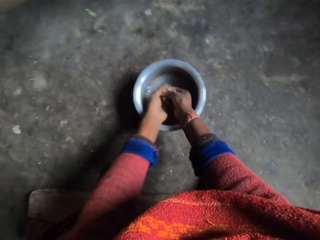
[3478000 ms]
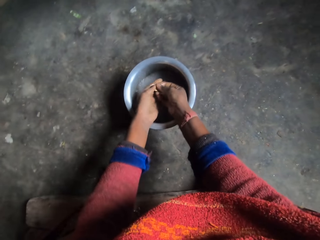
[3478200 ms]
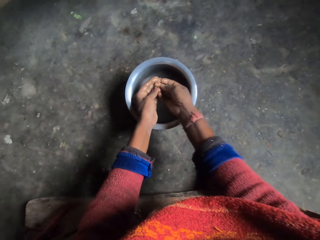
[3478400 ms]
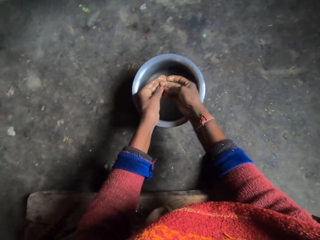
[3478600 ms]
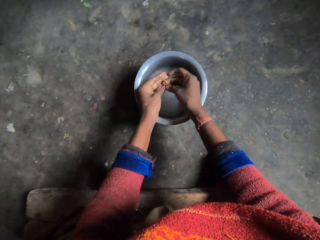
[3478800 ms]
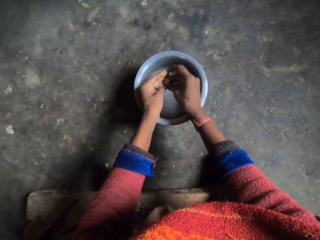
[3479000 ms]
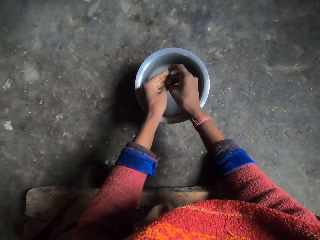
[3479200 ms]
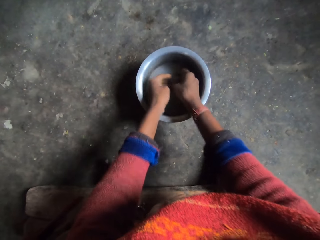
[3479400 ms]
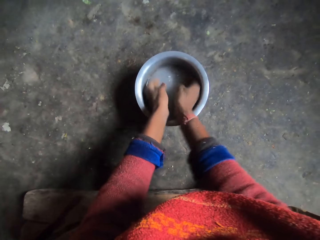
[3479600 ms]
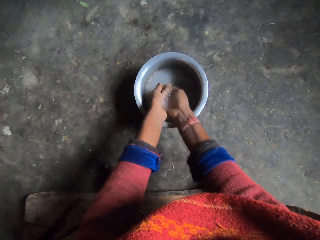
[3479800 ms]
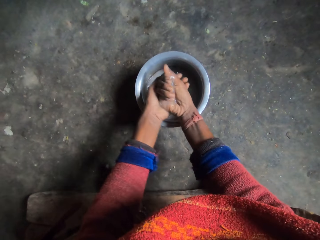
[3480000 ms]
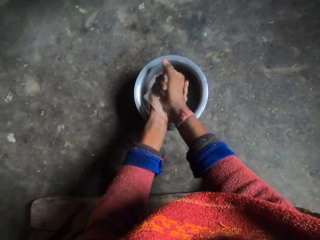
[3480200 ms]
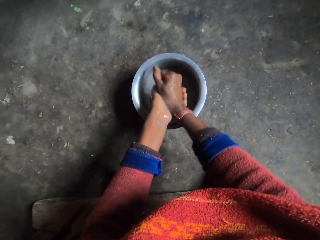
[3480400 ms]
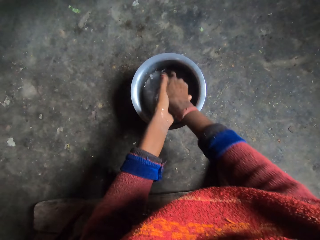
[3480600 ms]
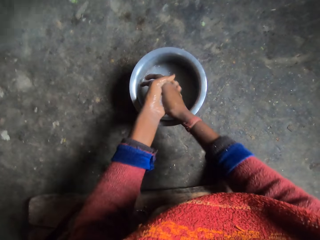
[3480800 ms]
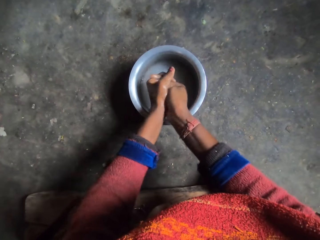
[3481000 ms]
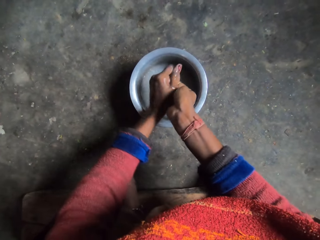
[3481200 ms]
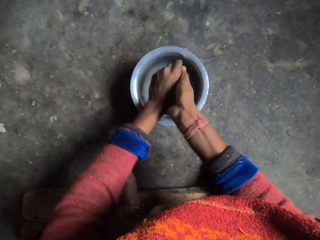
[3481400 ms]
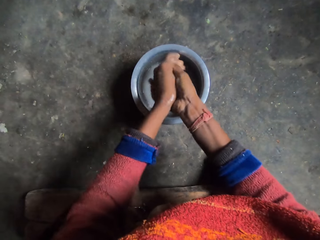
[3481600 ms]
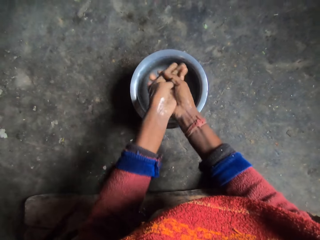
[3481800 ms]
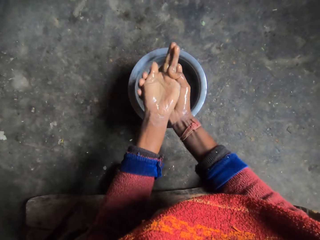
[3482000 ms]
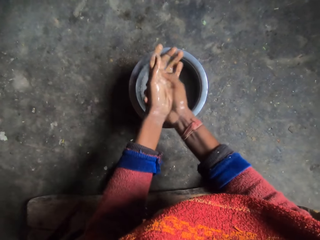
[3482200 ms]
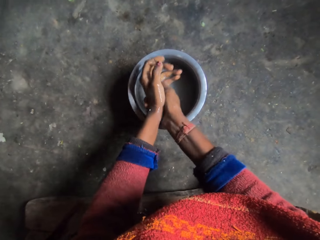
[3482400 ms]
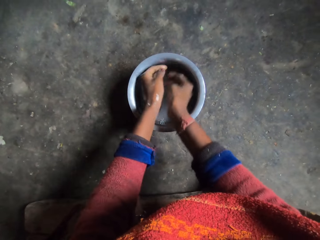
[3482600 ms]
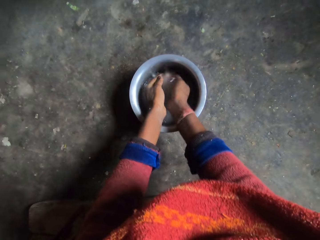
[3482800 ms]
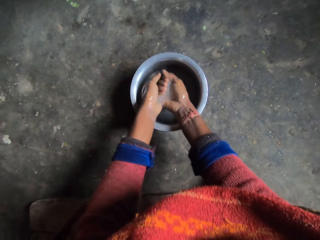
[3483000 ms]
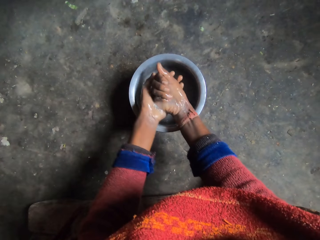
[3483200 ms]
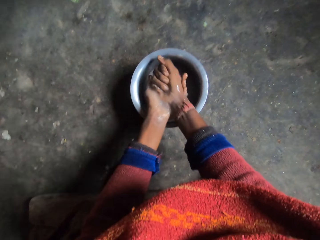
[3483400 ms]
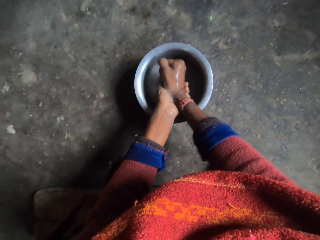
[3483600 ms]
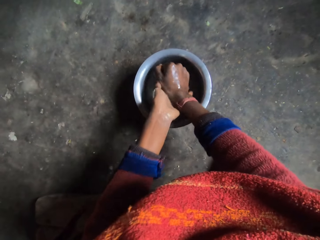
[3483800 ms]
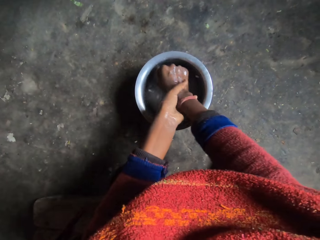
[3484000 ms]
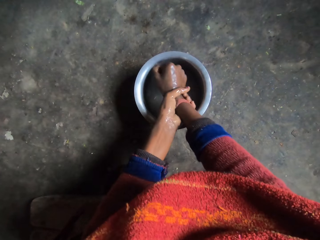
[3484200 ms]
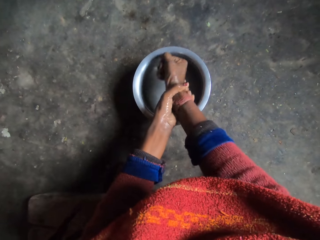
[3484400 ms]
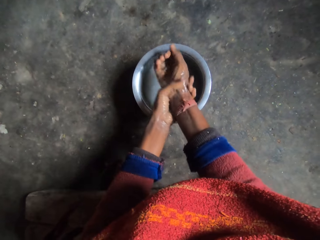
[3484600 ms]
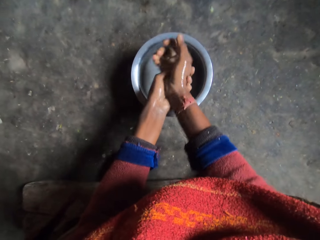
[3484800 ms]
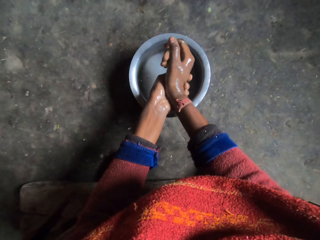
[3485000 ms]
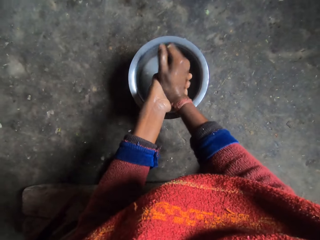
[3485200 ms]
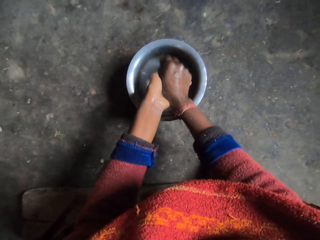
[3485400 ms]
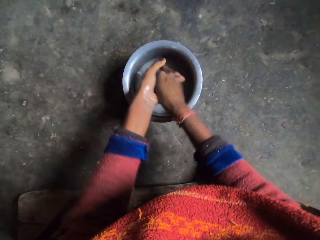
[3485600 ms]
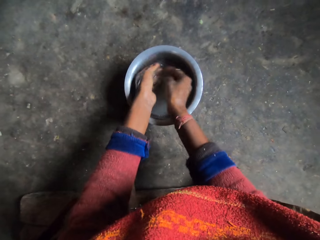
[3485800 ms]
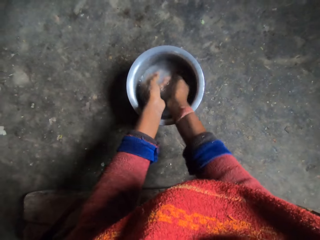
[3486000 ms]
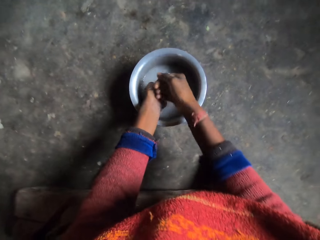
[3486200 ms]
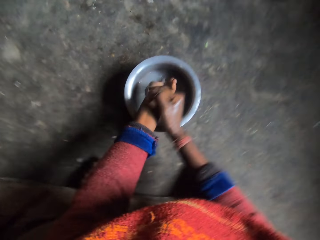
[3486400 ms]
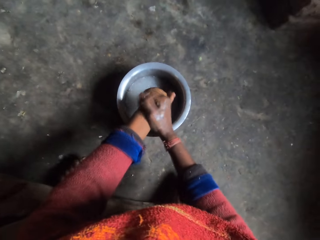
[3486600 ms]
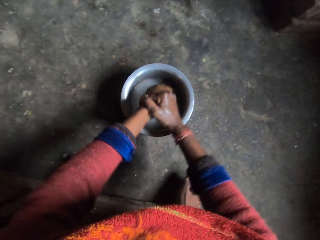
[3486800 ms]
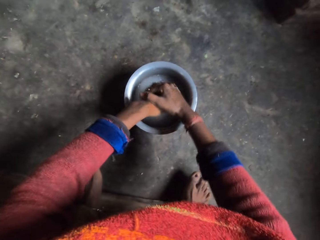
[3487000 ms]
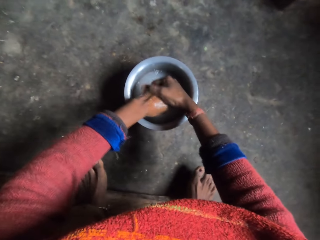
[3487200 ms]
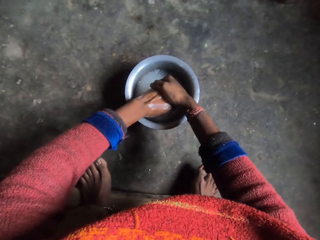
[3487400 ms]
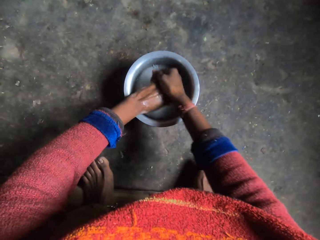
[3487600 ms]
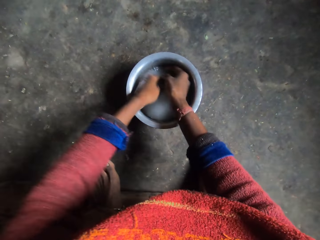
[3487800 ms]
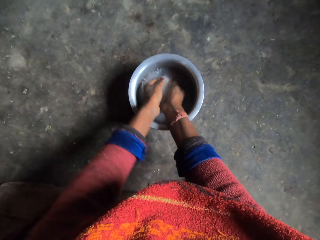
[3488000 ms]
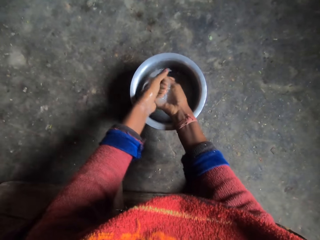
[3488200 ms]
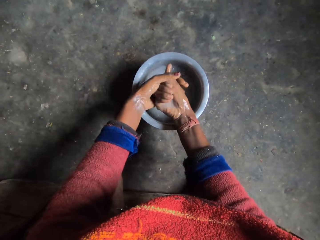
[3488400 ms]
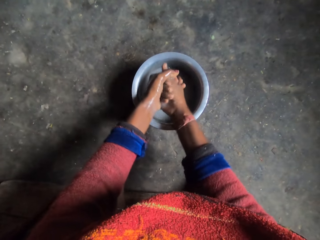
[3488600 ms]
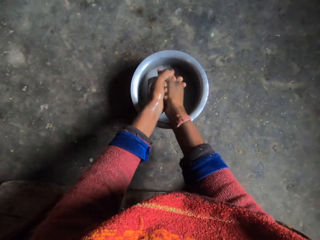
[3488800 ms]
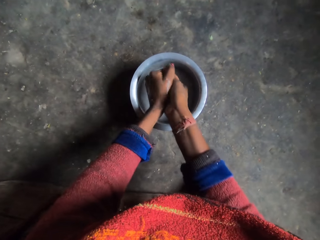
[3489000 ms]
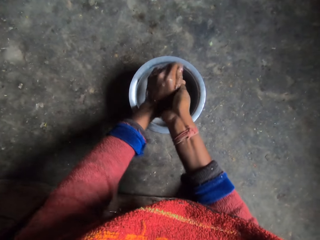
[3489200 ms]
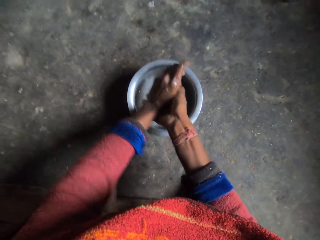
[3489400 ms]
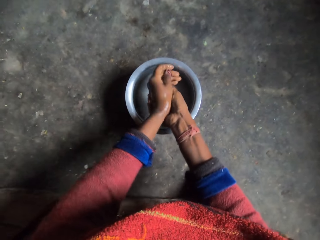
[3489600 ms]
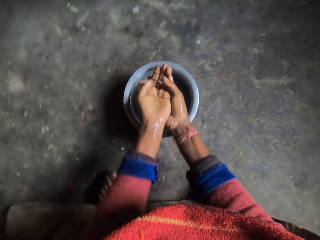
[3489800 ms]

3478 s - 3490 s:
The camera wearer drops the ring back inside the bowl of water. She rinses her hands in the bowl of water.

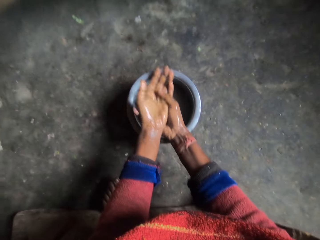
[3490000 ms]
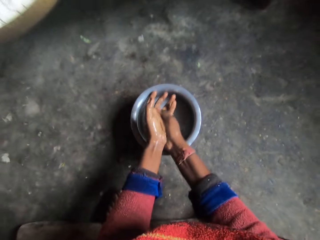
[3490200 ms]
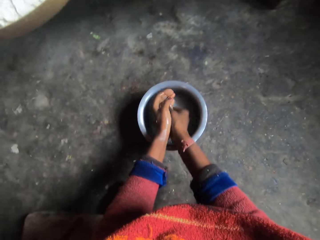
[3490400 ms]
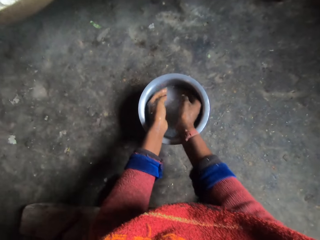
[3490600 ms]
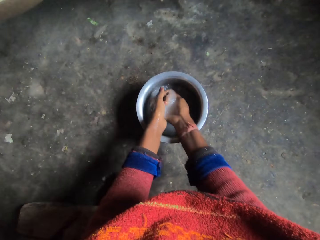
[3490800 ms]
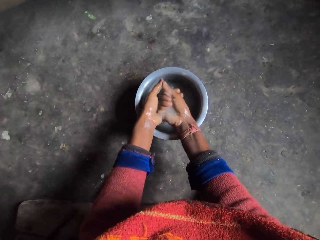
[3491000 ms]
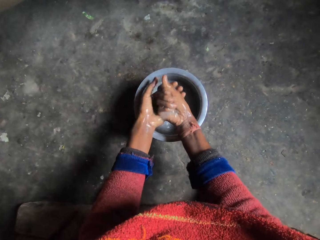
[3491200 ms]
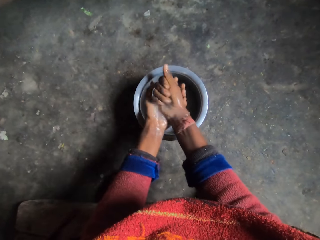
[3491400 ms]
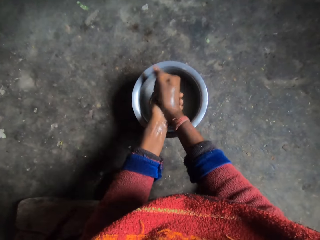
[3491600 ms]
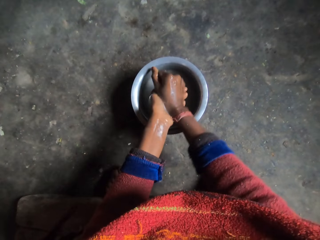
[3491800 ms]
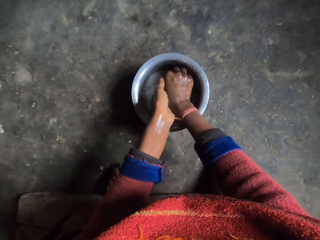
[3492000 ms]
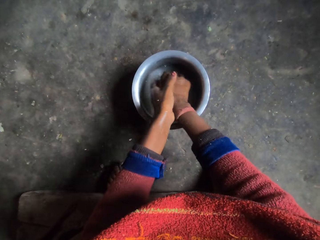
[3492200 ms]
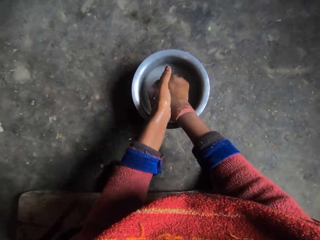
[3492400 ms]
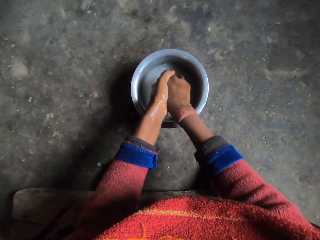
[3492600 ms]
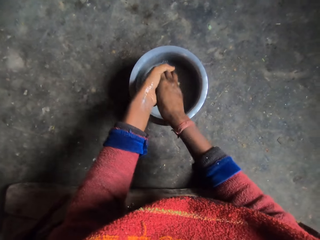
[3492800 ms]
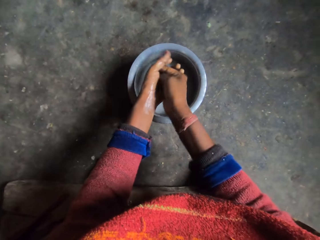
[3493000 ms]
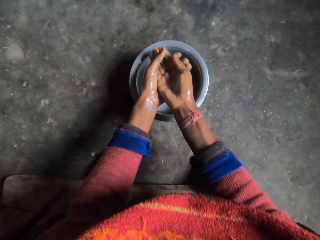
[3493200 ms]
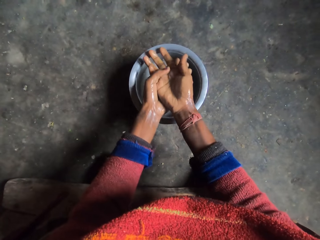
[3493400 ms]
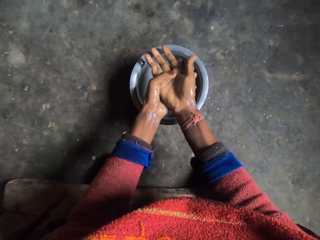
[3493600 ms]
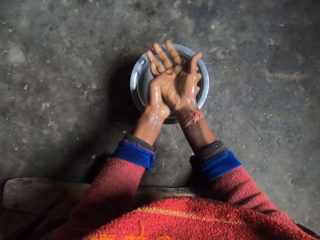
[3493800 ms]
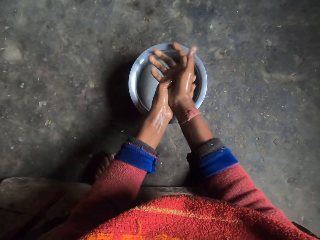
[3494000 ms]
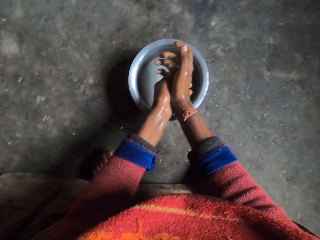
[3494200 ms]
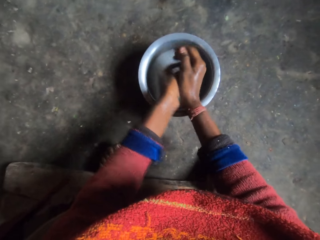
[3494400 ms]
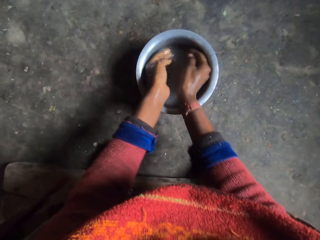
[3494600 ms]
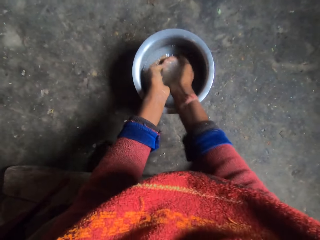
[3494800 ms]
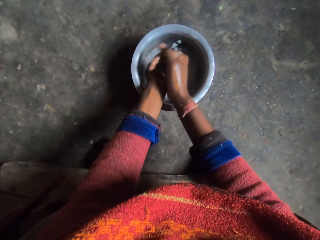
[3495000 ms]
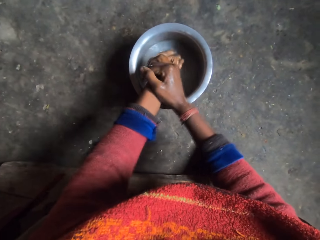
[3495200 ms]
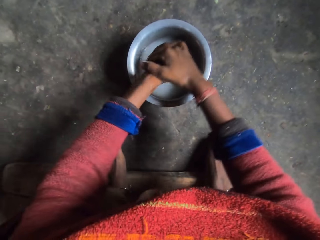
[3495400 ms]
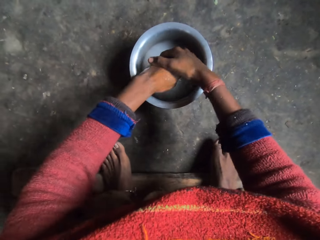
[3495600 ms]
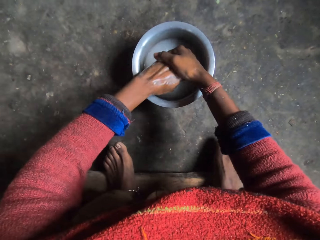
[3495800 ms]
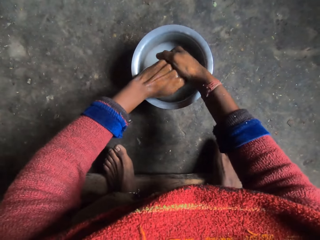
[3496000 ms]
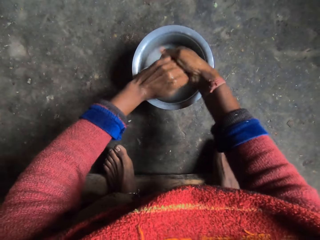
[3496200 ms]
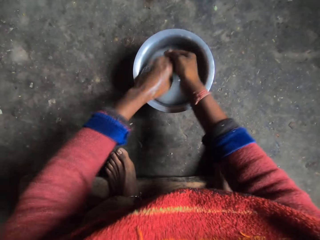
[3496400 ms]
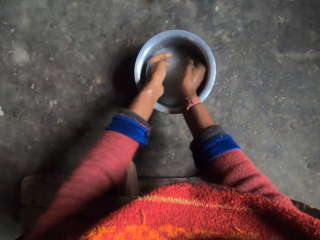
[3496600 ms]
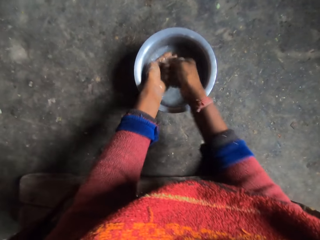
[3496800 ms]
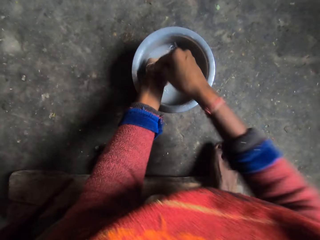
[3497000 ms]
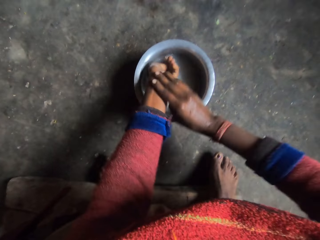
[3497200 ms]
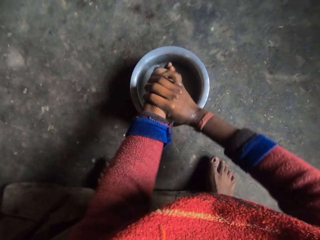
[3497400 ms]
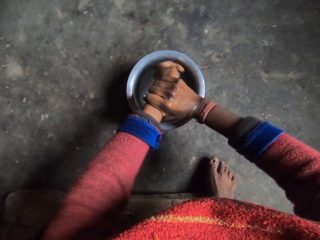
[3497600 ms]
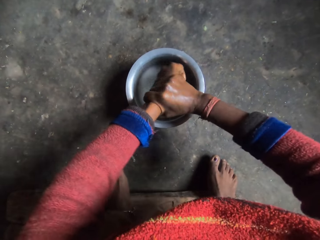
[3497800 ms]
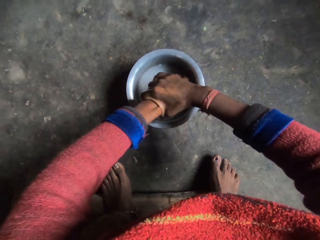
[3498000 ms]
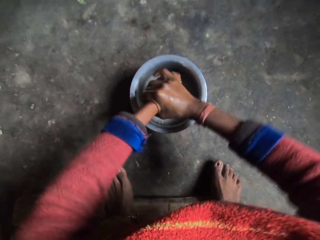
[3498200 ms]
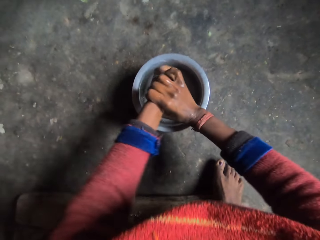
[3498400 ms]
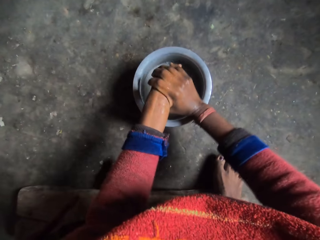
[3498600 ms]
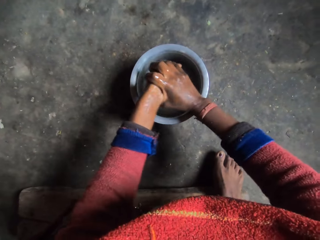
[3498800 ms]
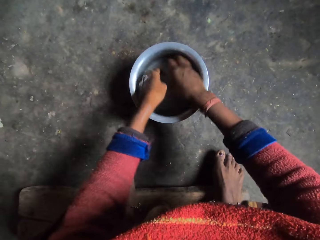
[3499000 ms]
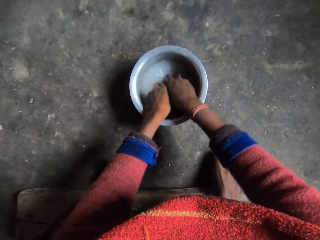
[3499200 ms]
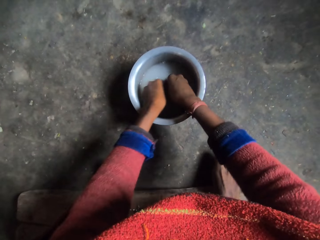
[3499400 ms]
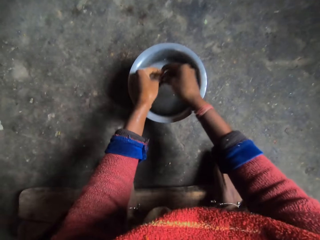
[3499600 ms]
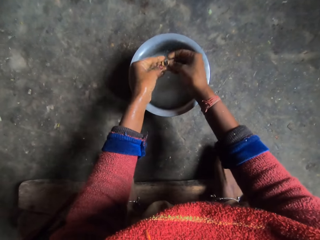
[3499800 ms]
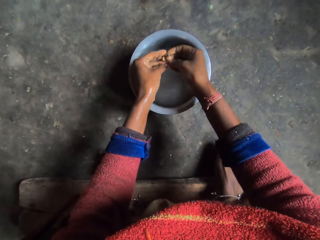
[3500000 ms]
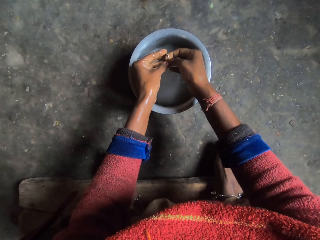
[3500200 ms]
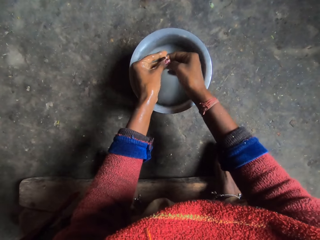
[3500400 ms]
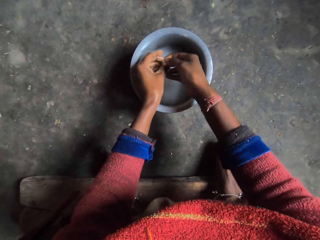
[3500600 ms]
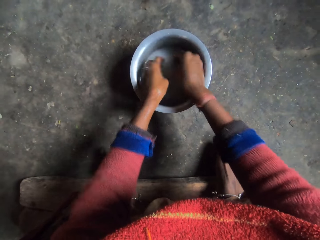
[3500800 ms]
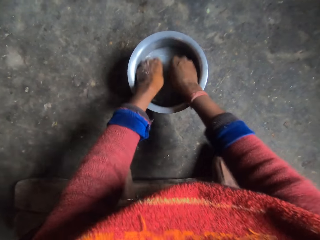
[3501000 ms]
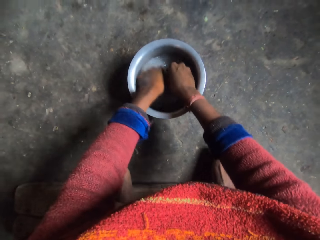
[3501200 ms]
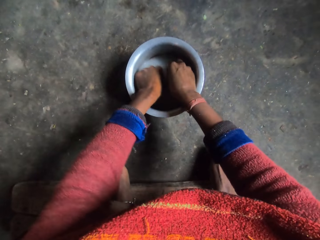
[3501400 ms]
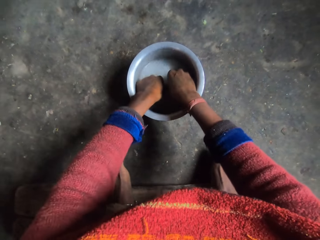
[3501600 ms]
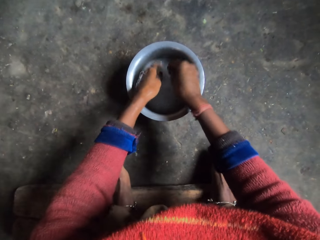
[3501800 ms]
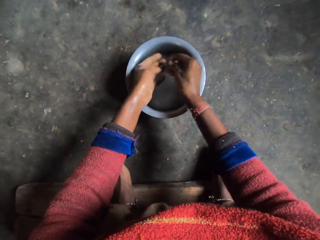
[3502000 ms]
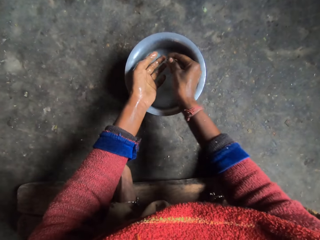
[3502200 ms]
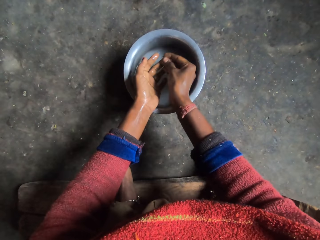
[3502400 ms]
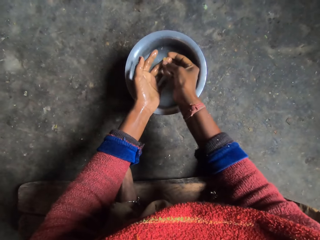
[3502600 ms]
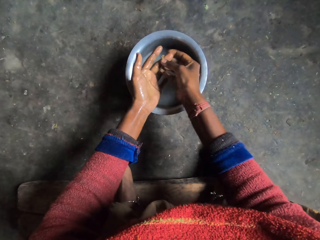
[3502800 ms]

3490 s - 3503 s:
The camera wearer picks the ring from inside the bowl of water. She rinses the ring. She puts the ring on her finger.
